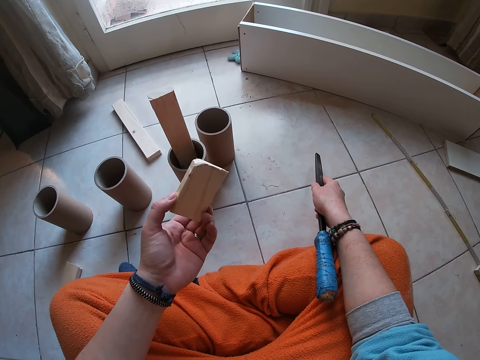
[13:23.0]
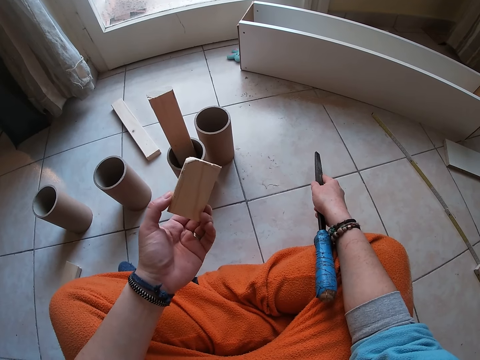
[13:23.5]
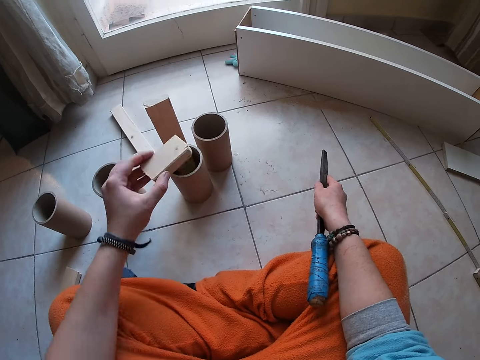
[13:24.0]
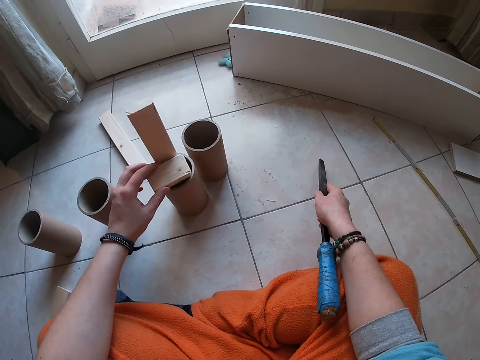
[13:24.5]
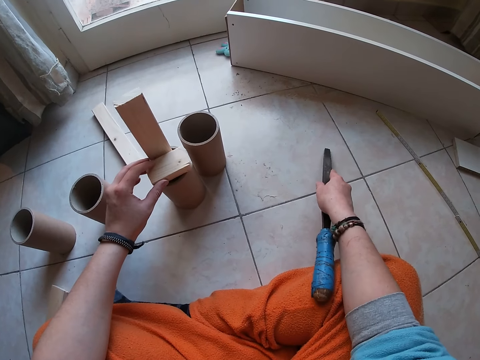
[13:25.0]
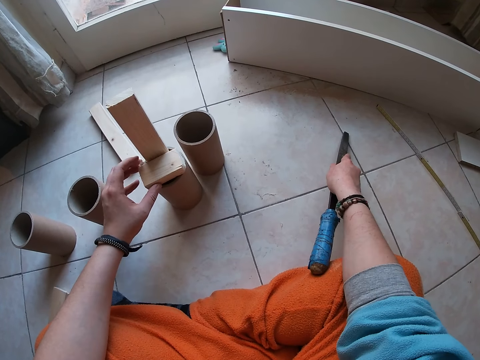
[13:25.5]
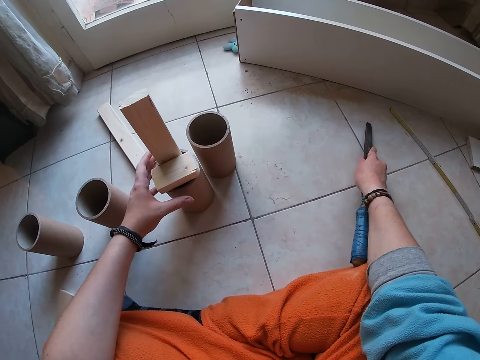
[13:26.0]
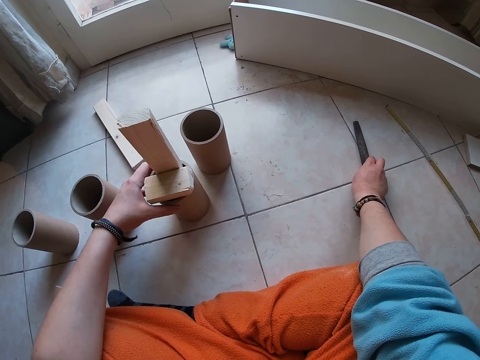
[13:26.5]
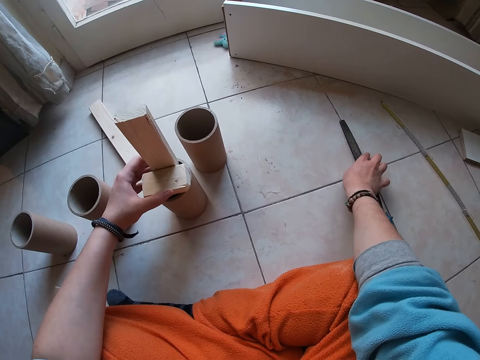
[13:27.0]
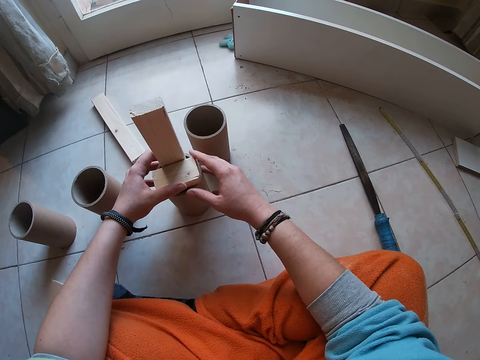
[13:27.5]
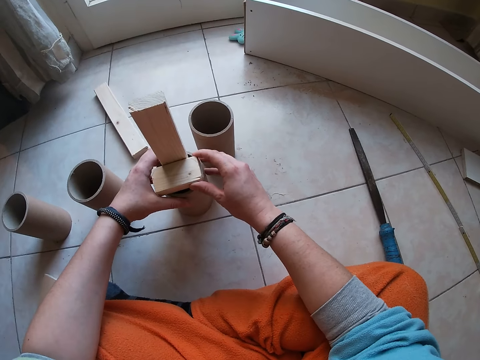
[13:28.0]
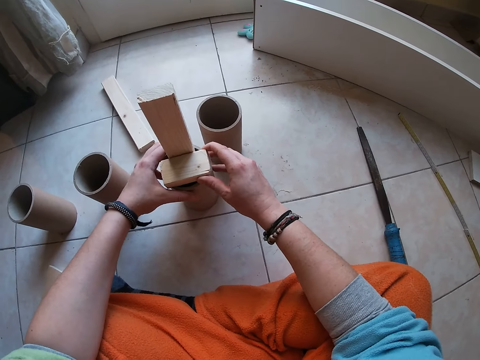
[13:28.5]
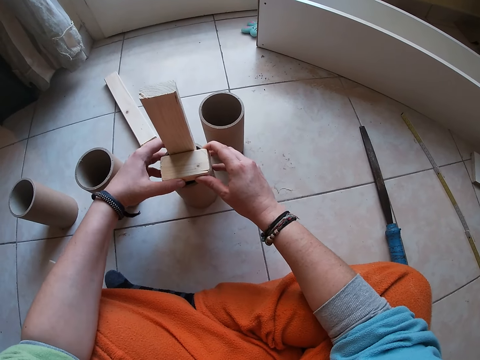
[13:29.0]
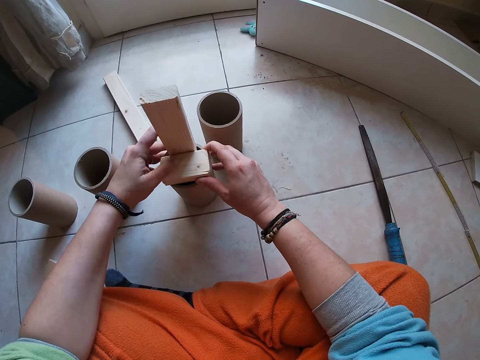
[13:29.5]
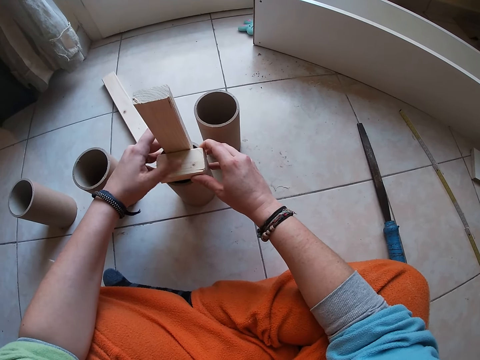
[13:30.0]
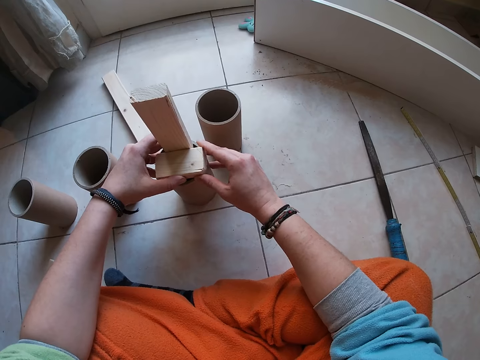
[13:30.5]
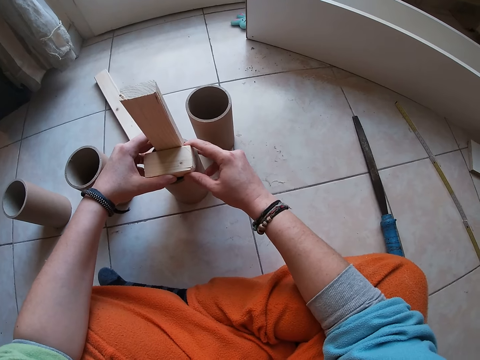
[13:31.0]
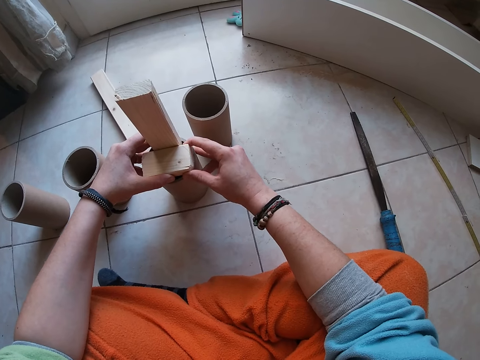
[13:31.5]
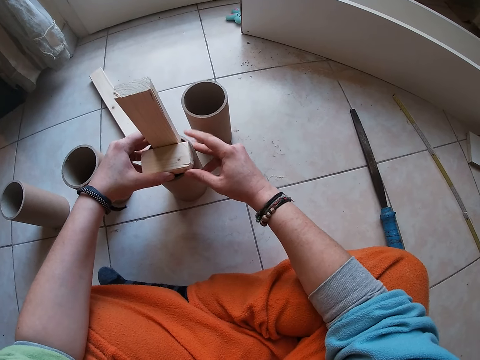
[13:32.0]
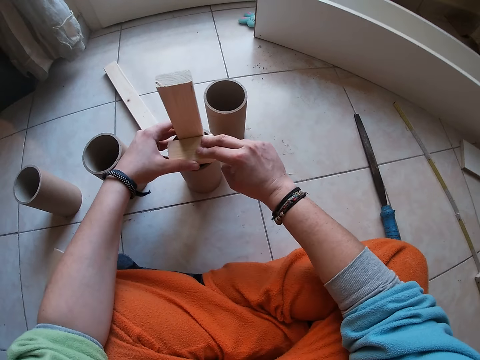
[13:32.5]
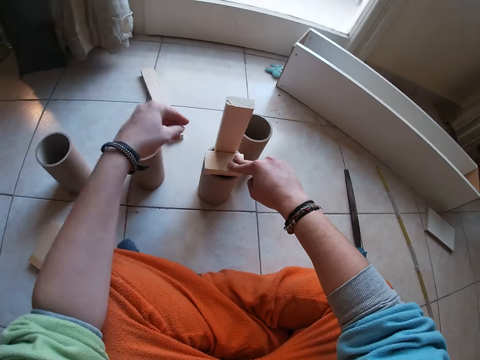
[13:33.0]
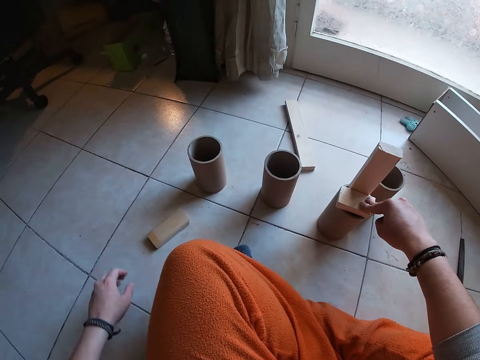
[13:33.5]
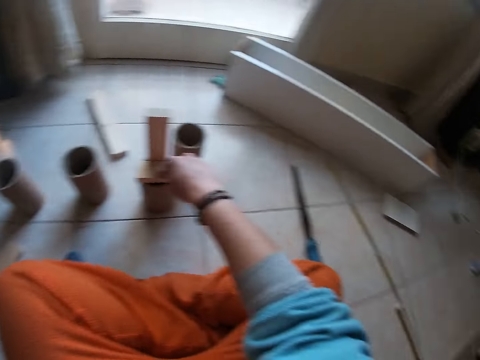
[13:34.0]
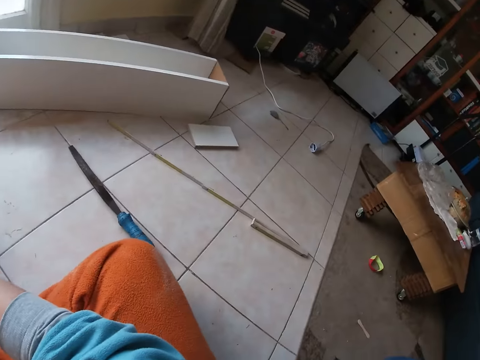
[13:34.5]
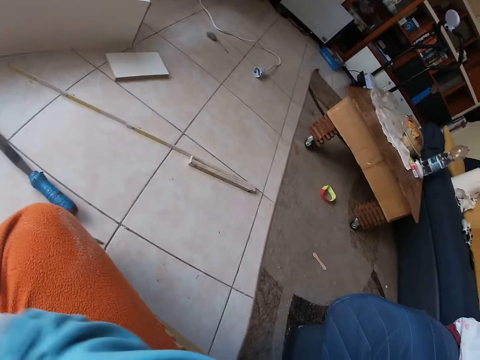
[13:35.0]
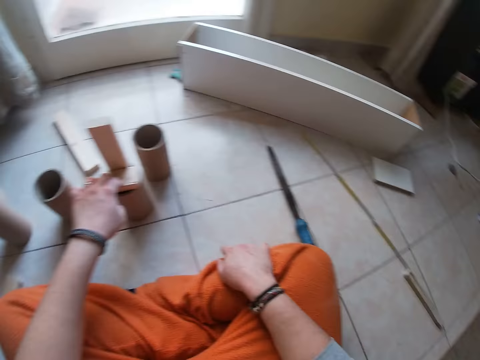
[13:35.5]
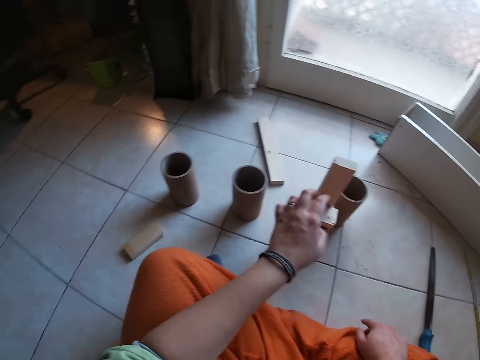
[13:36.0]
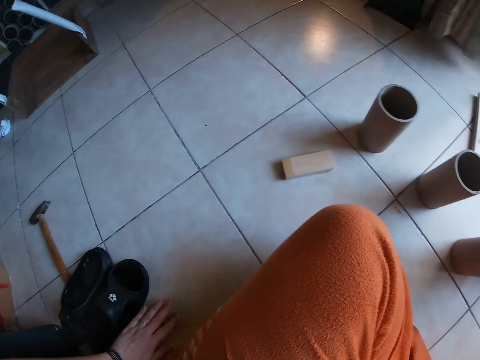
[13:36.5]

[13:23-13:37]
The camera wearer places the piece of wood on the cylinder or paper tube on the floor with her left hand. She drops the file on the floor with her right hand. She moves the paper tube on the floor. She holds the piece of wood and the cylinder with both hands. She looks around.

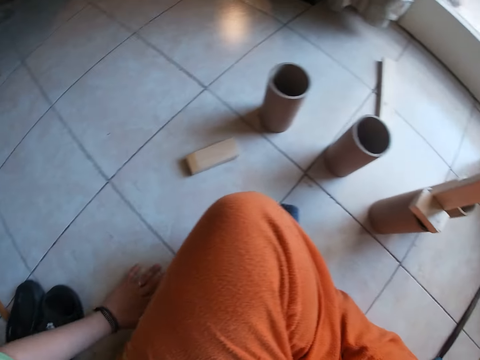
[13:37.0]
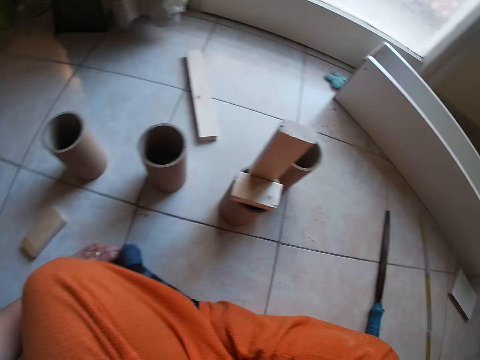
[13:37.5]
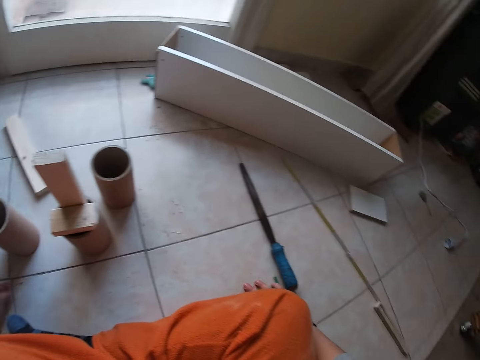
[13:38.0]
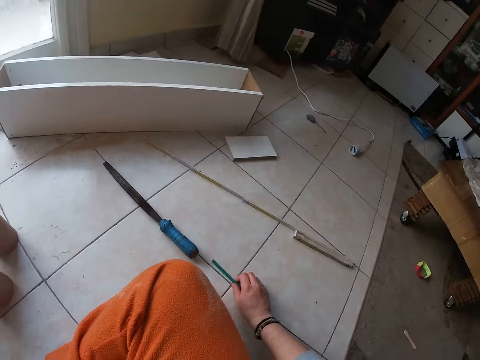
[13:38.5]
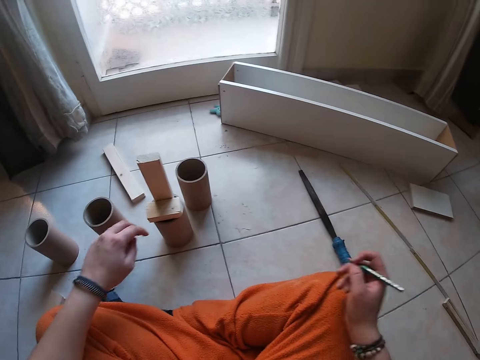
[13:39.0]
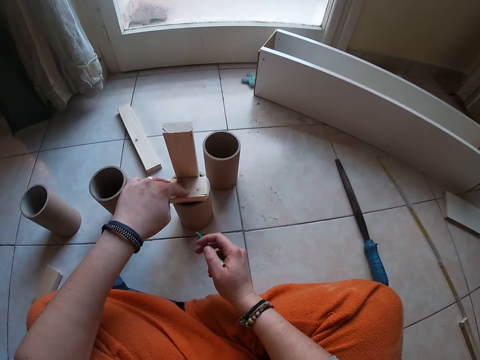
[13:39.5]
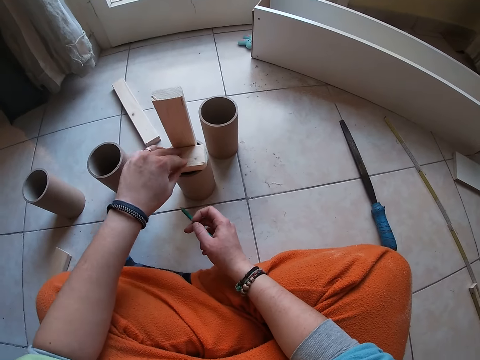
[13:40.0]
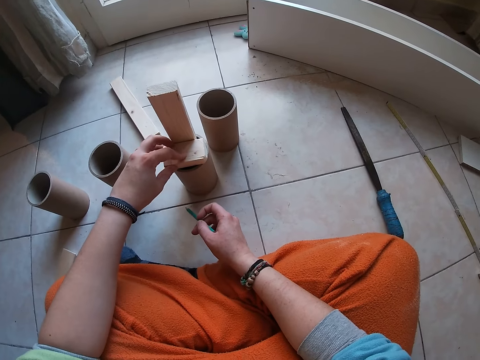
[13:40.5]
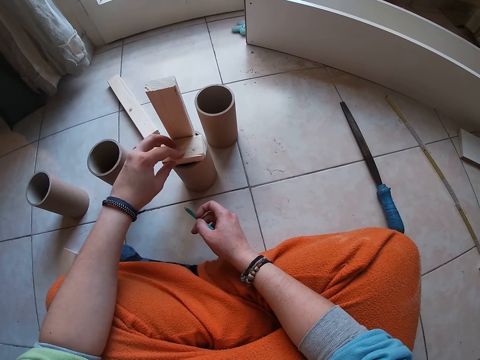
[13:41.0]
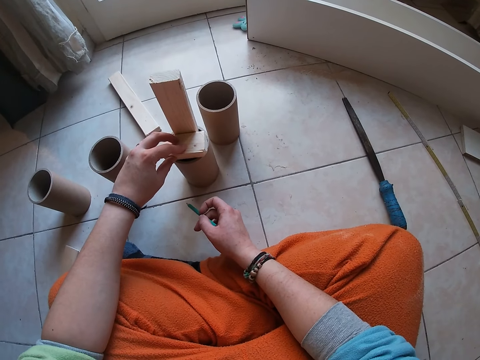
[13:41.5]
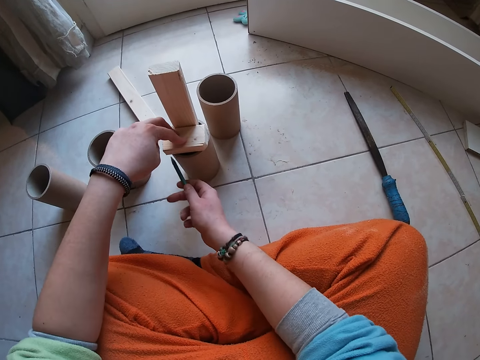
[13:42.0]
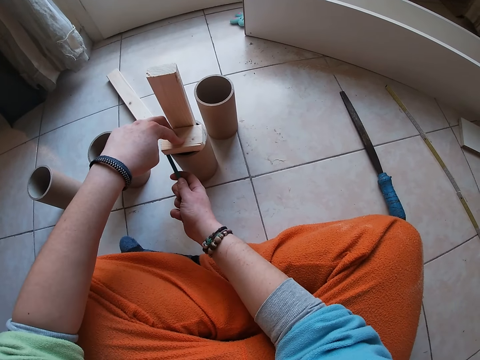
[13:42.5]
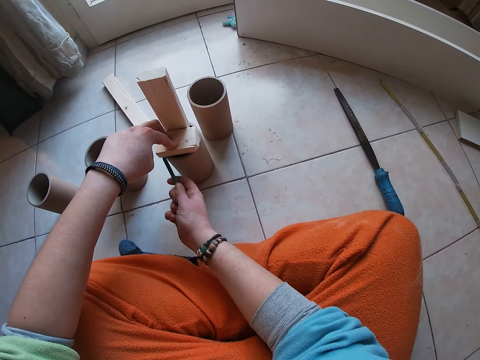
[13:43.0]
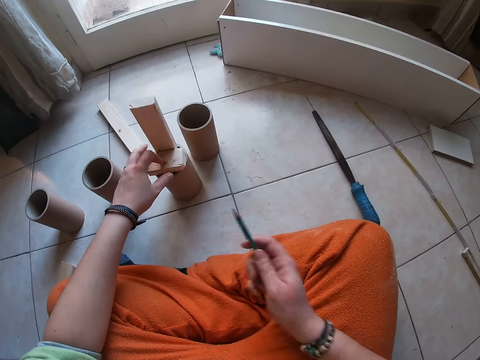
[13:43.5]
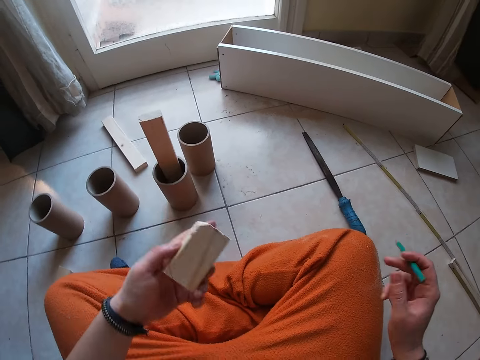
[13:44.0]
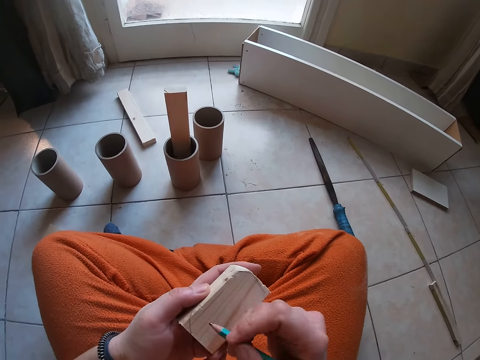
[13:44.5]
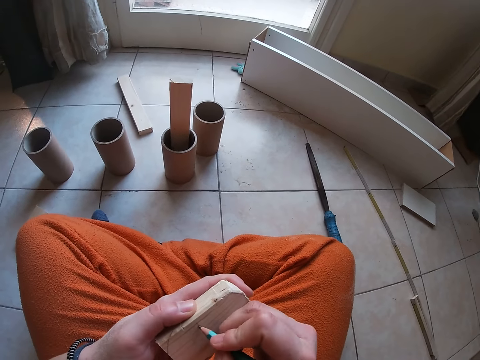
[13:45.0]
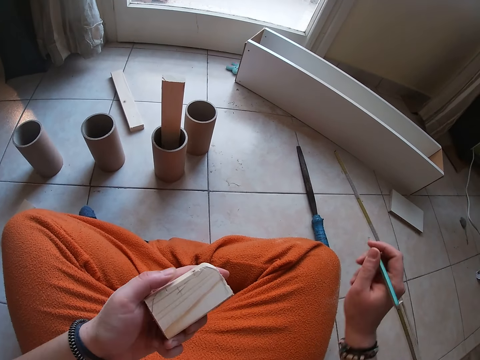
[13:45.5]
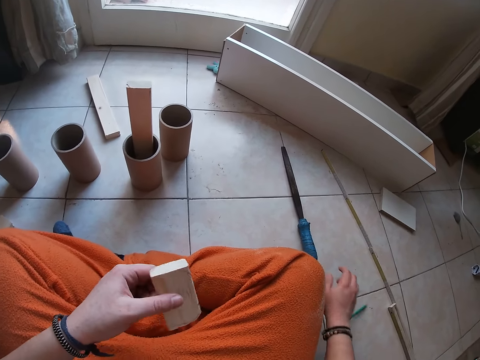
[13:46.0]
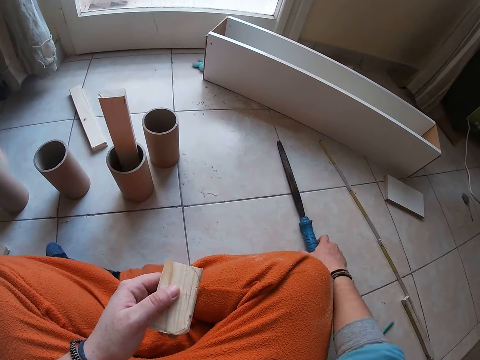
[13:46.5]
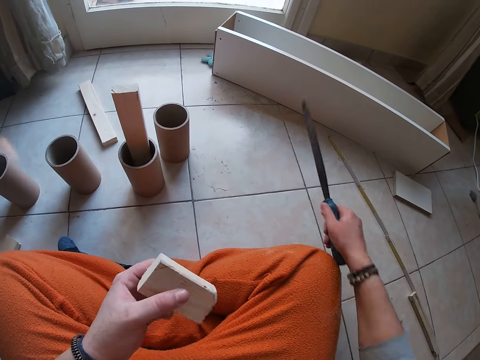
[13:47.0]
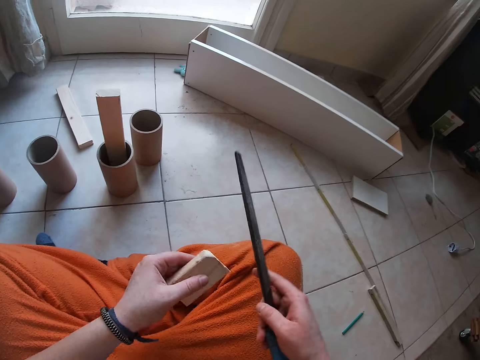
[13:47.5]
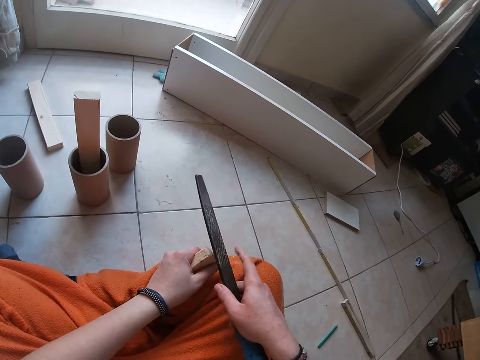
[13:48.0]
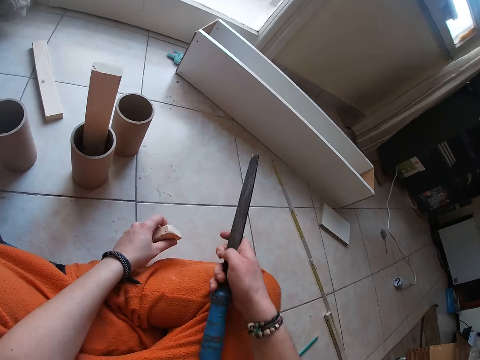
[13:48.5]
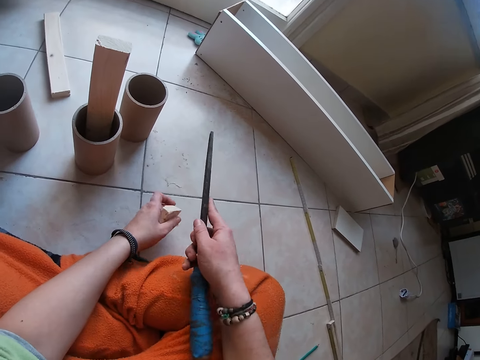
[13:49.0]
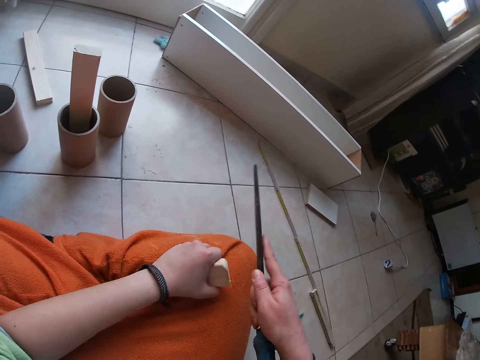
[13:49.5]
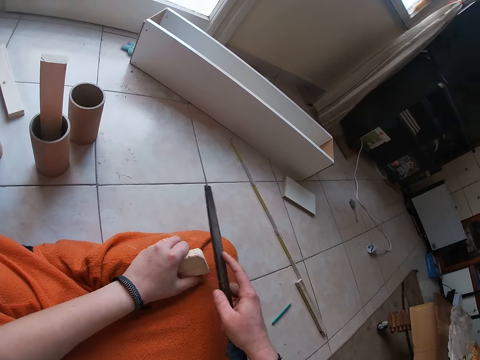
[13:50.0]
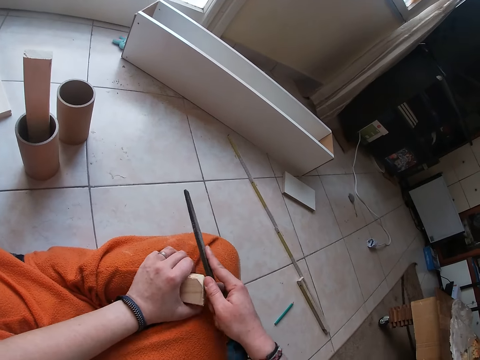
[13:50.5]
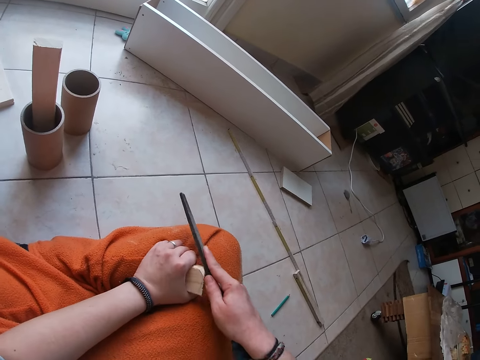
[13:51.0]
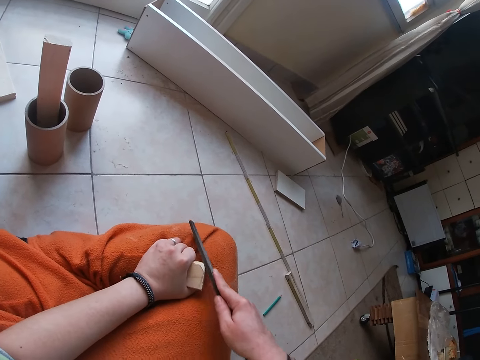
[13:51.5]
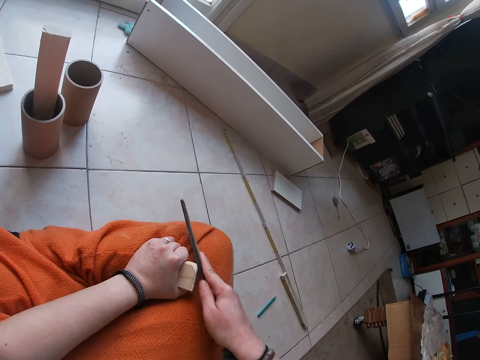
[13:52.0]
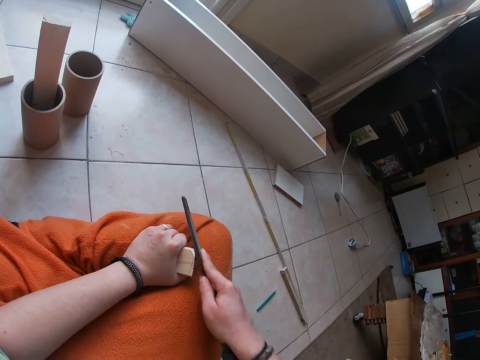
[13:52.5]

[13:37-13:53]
The camera wearer picks up a pencil from the floor with her right hand. They hold the wood on the paper tube. They mark the piece of wood with the pencil in her right hand. They pick the piece of wood from the cylinder with her left hand. They mark the piece of wood with the pencil in her right hand. They place the pencil in his right hand on the floor. They pick a wood file from the floor with his right hand. They file the woodblock in his left hand with the wood file in his right hand on his lap.
